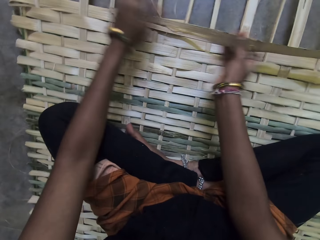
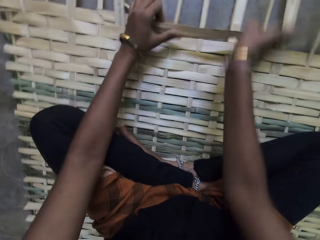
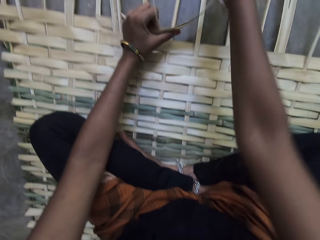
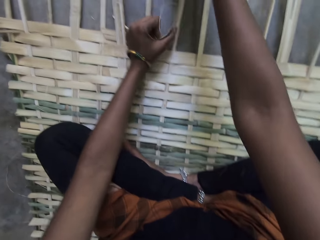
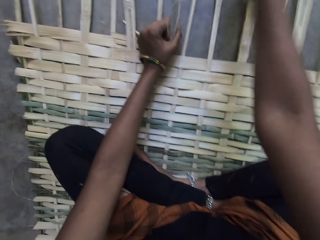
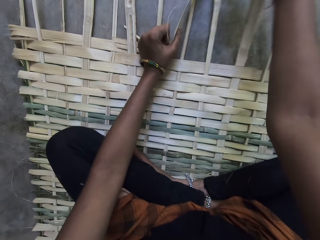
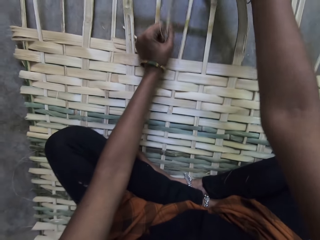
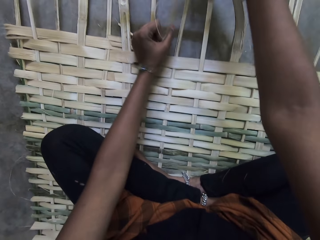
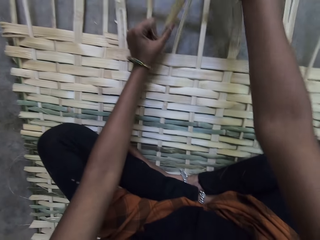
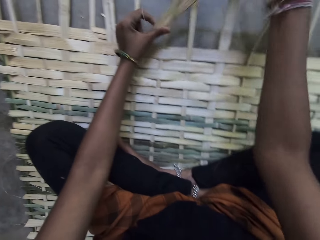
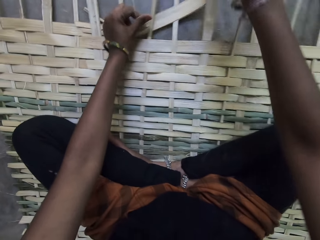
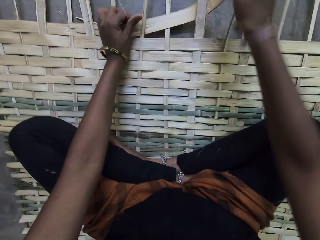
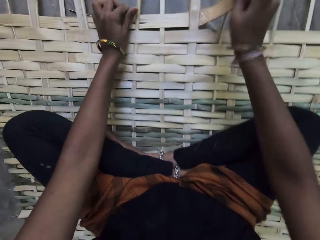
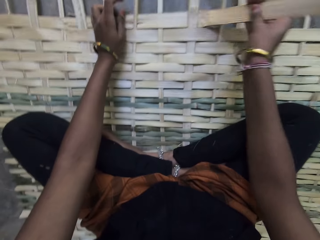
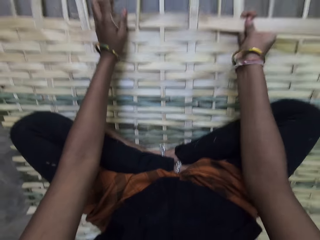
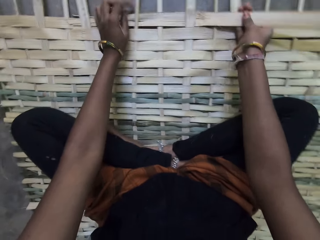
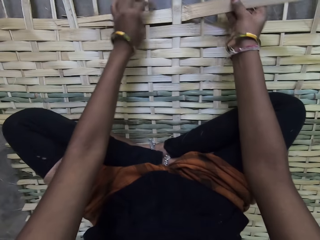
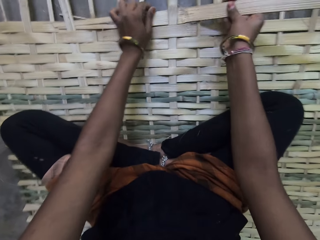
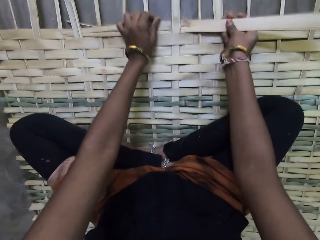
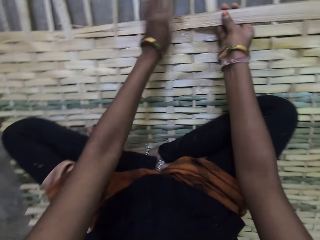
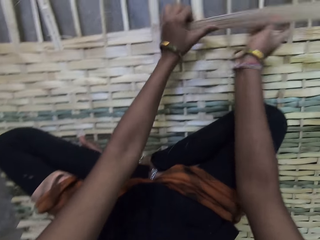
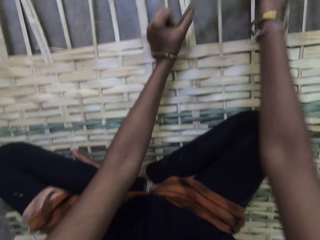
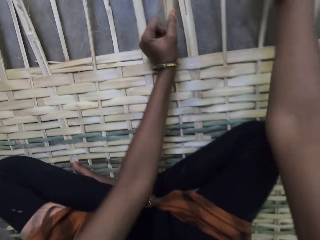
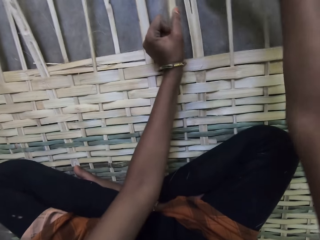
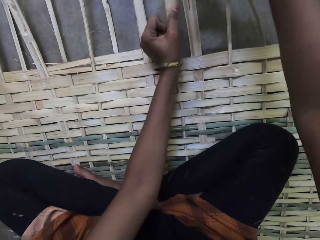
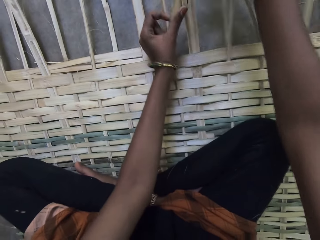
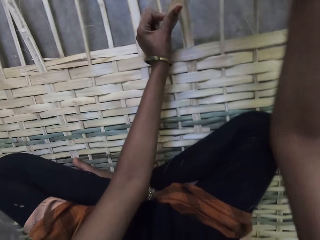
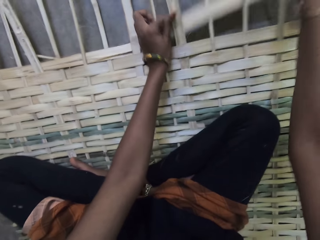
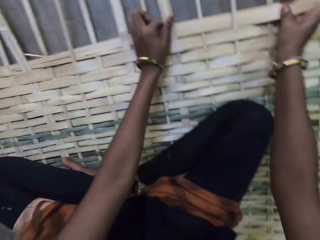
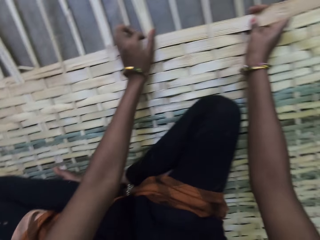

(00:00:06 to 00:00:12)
The camera wearer fixes the Napier grass stem on the mat.

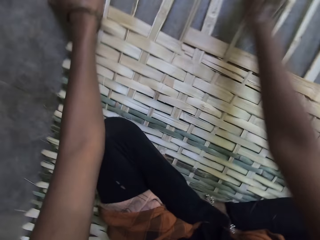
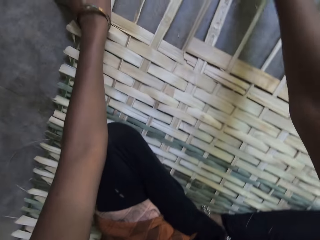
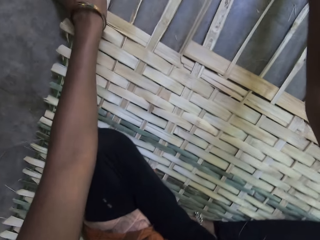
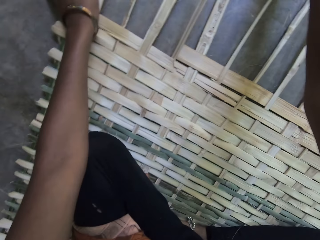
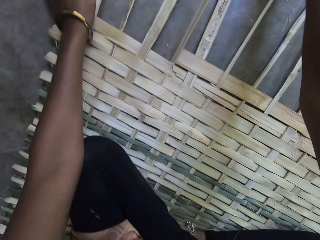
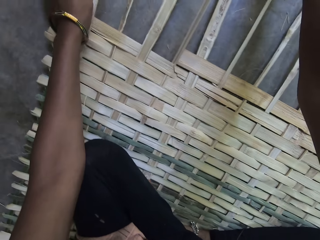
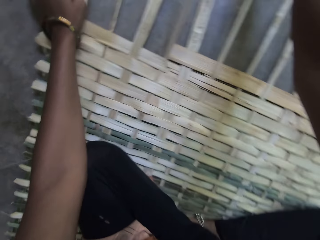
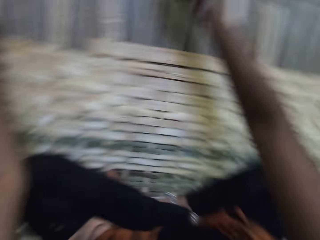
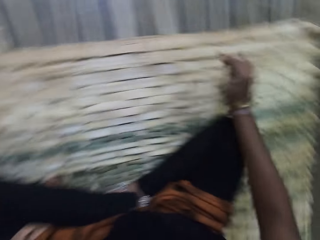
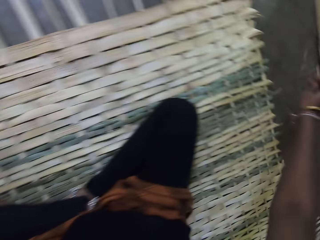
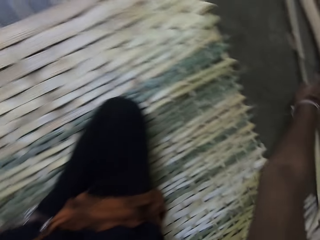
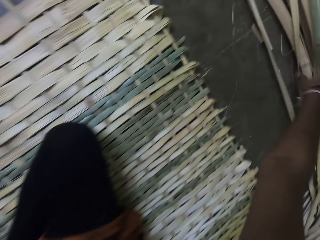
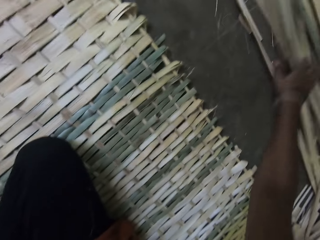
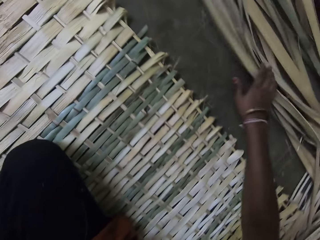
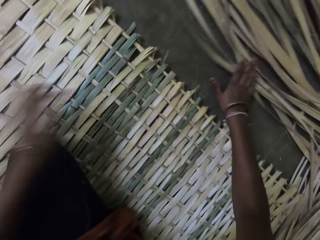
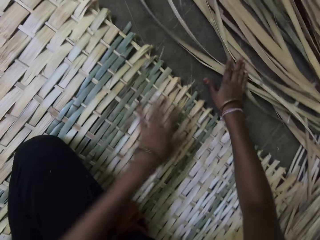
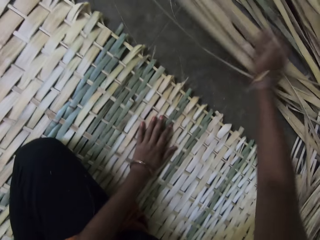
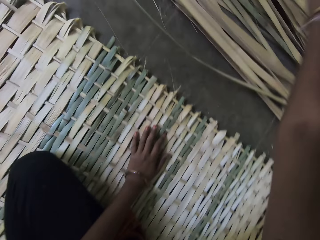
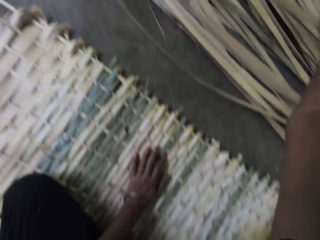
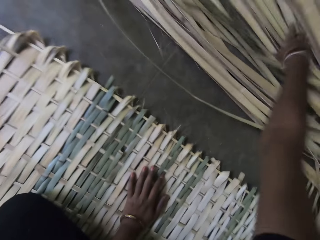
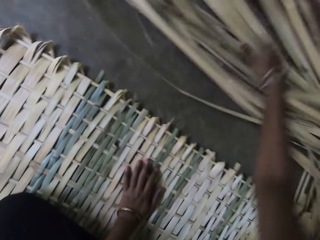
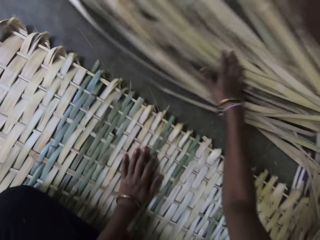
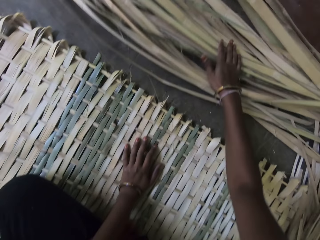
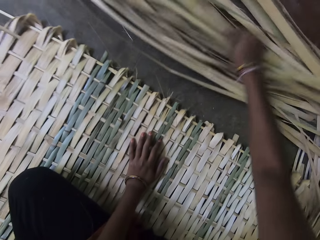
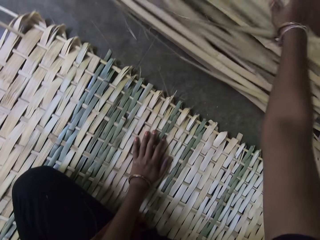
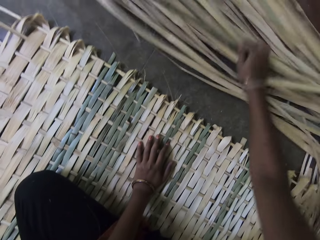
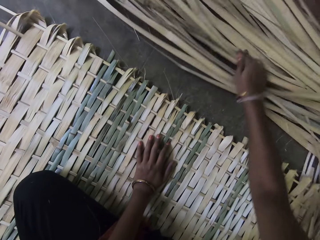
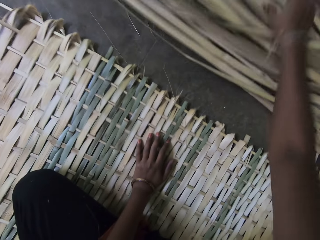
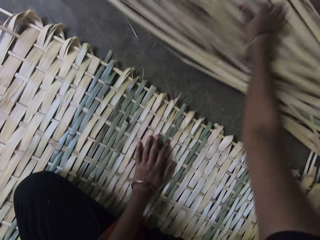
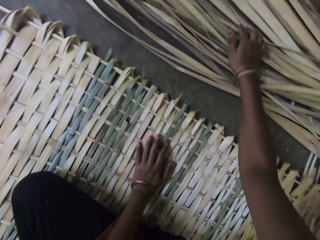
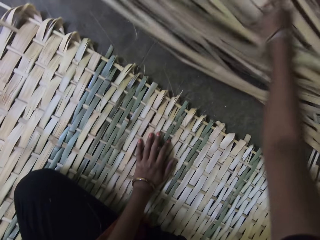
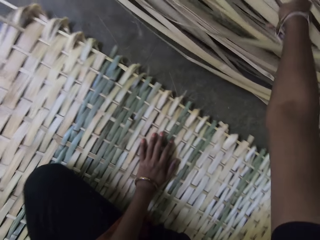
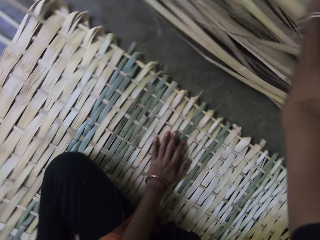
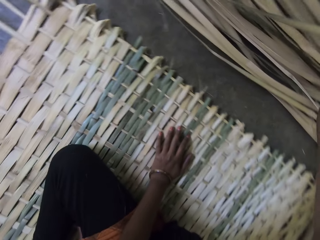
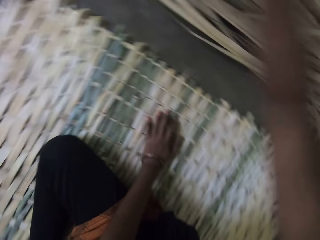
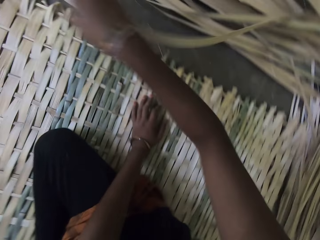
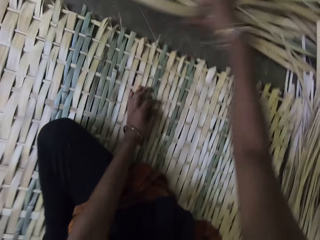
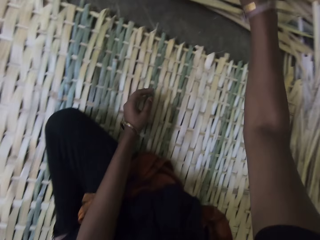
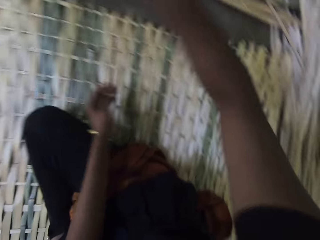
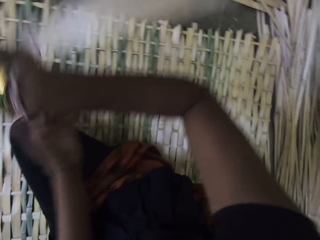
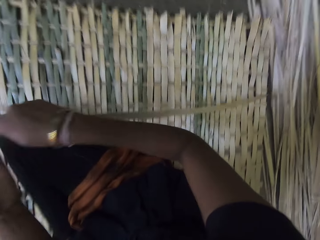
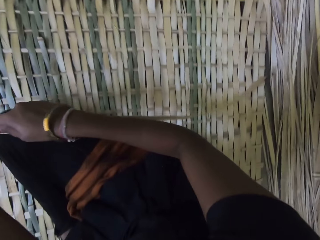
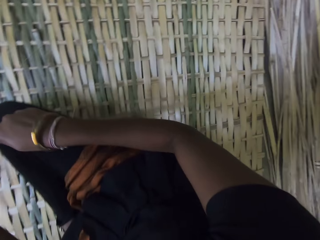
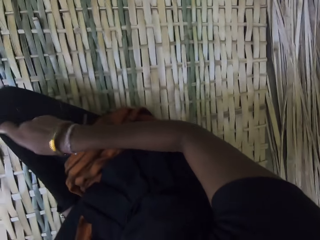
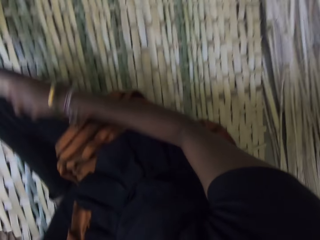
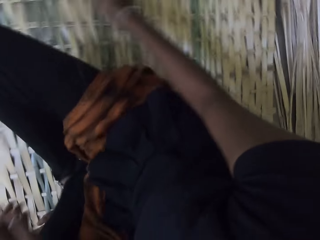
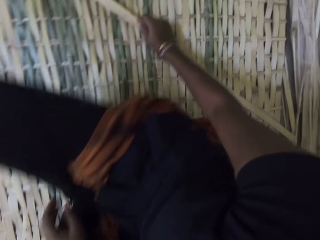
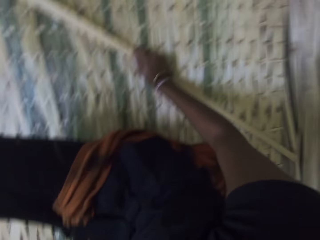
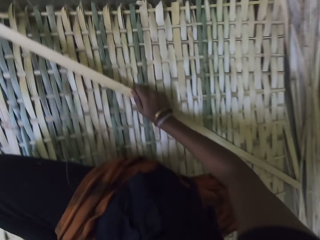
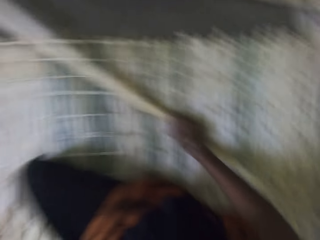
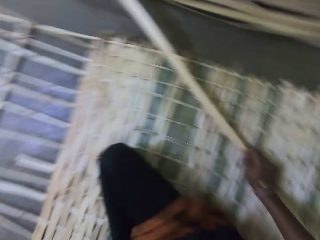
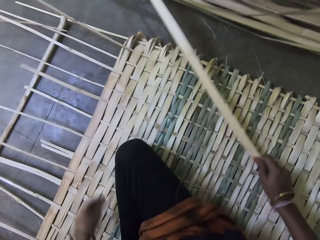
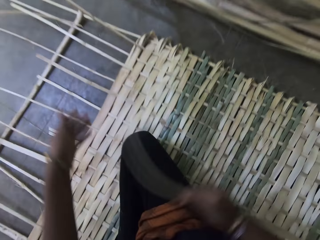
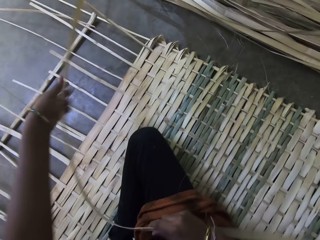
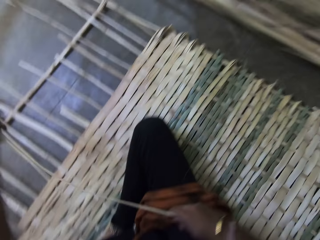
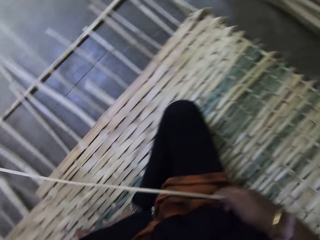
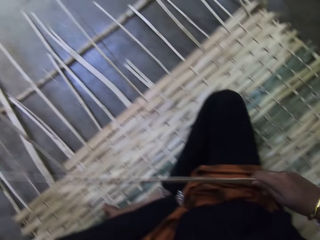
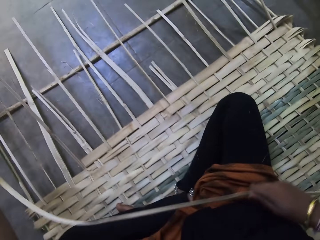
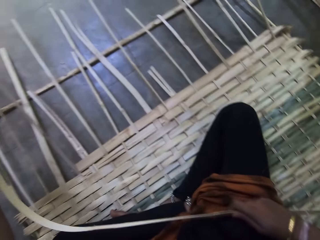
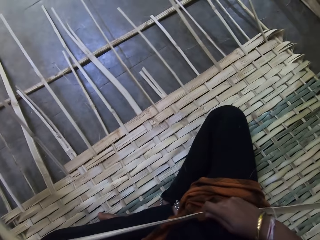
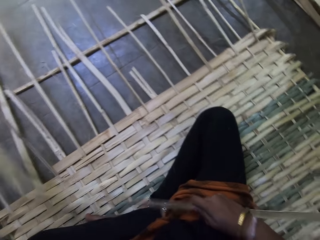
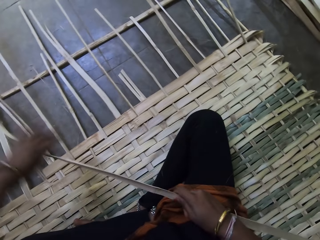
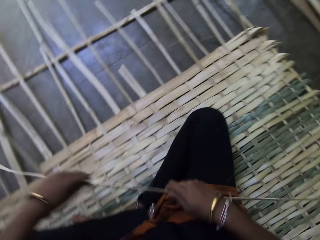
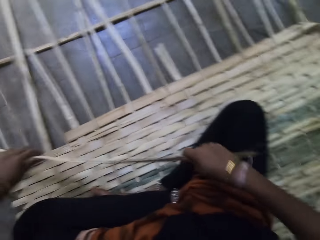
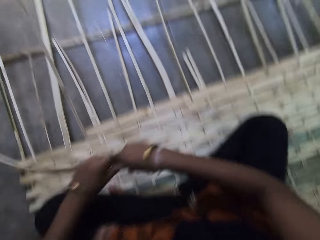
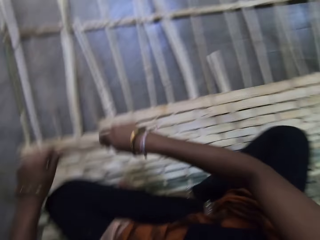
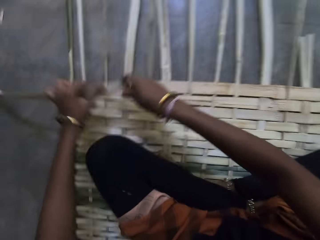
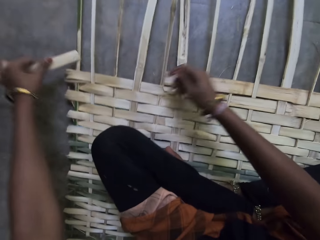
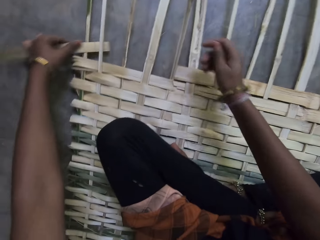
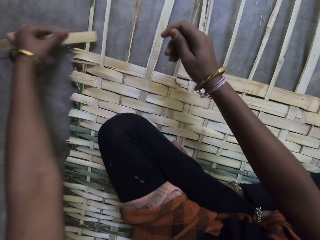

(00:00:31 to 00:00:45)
The camera wearer moves both hands. He pulls the woven. He searches for a Napier grass stem among the heap with his right hand. He picks a Napier grass stem from the heap. He holds the woven, looks around, pulls the woven and fixes the woven mat.

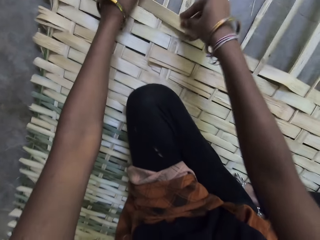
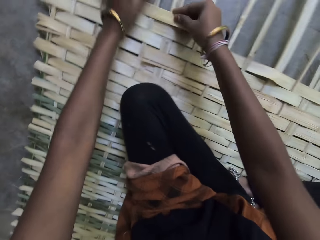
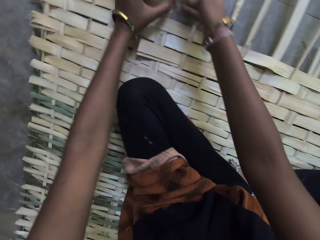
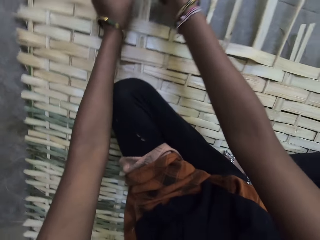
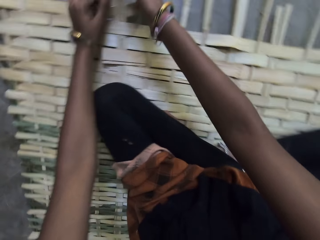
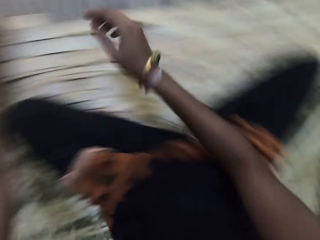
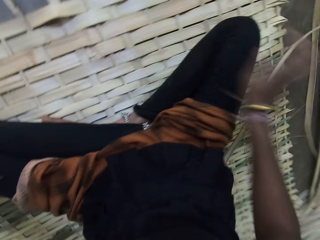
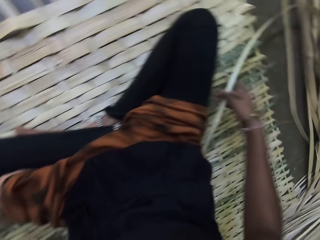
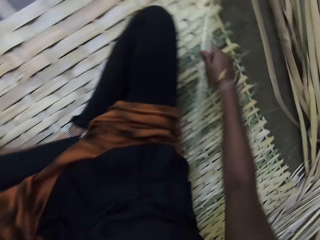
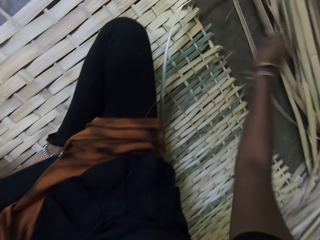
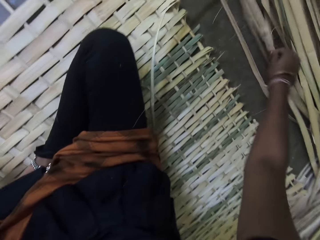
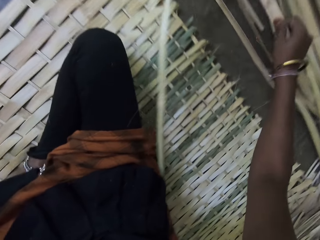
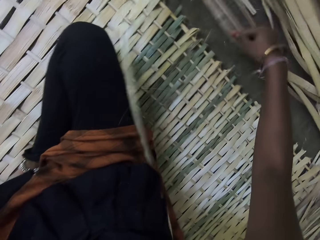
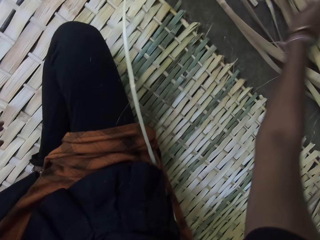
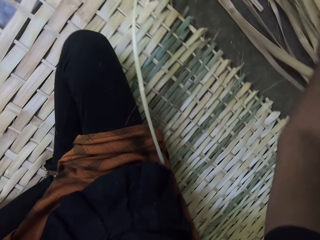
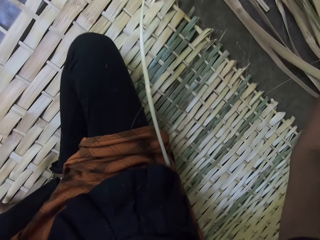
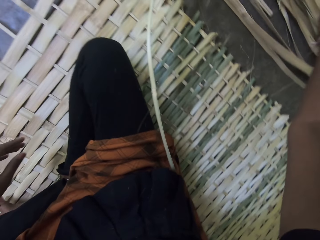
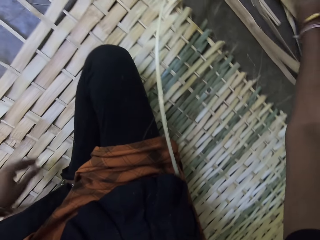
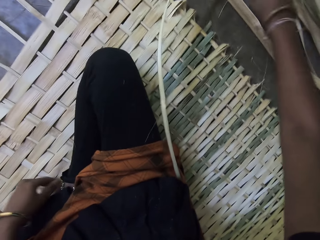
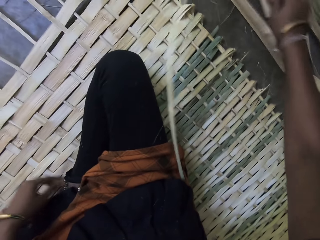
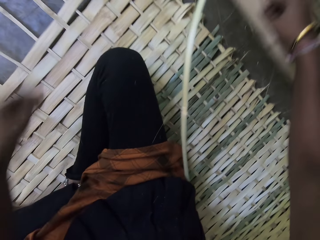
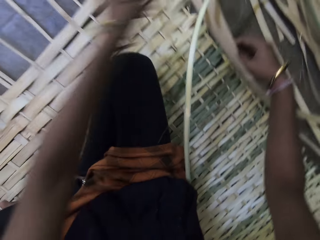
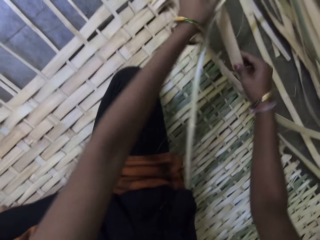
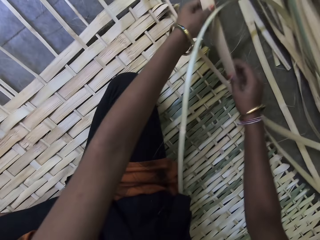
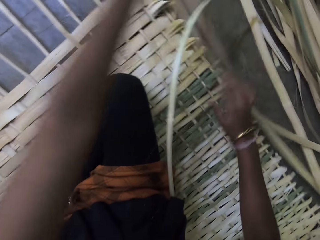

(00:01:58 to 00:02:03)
The camera wearer looks around and pushes the woven.
